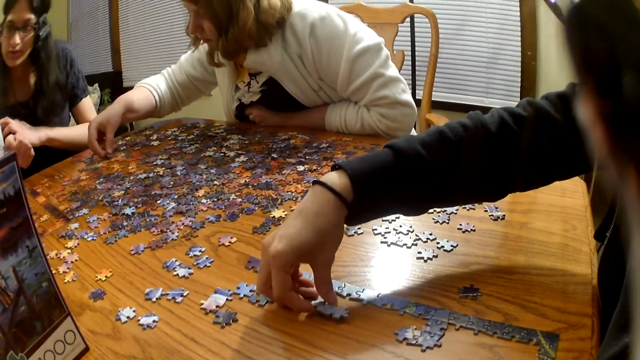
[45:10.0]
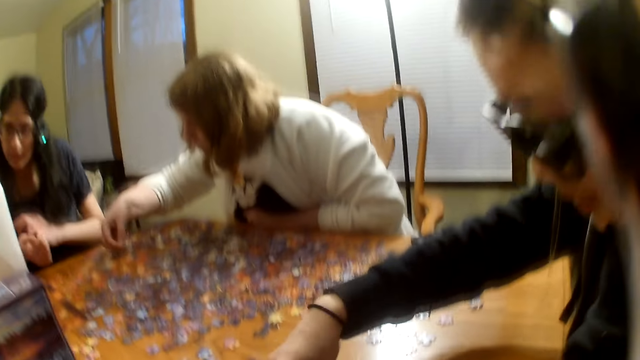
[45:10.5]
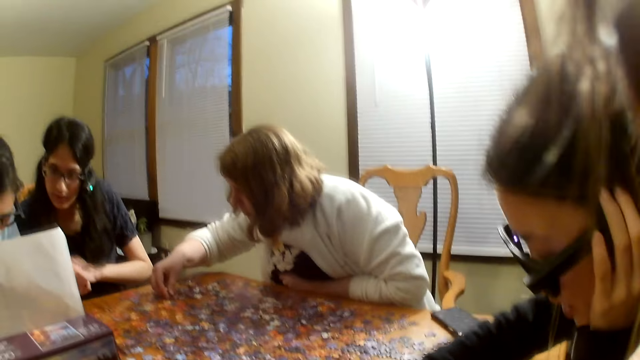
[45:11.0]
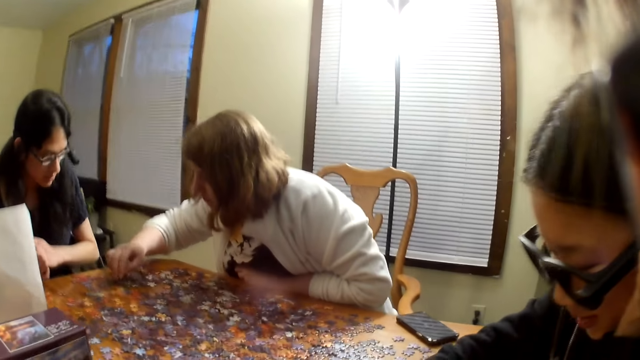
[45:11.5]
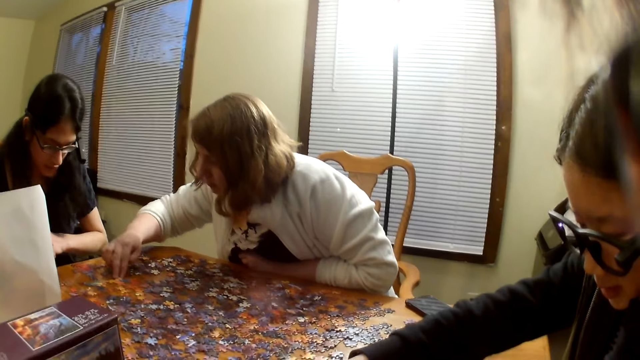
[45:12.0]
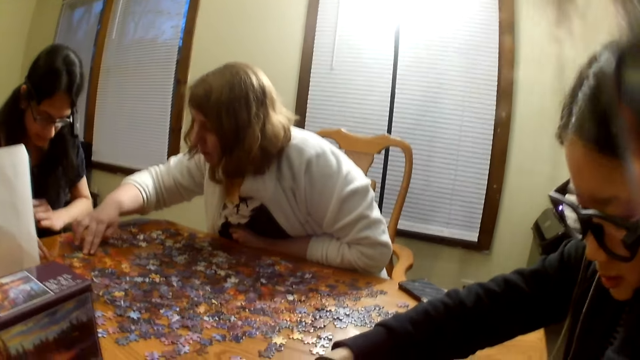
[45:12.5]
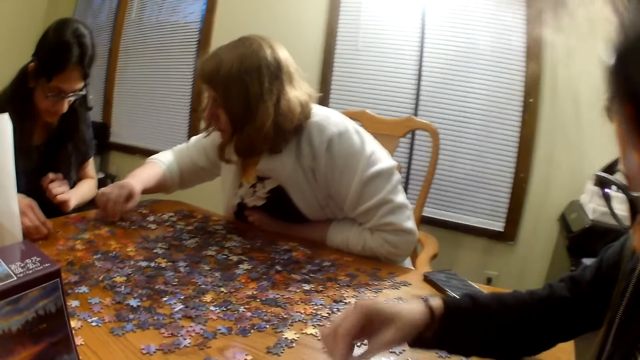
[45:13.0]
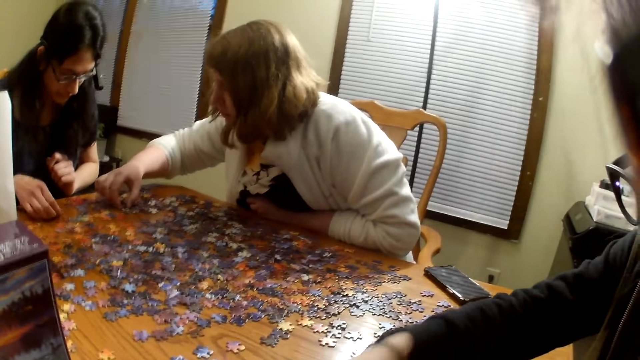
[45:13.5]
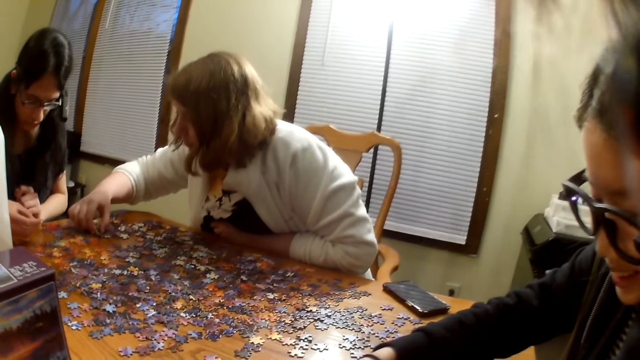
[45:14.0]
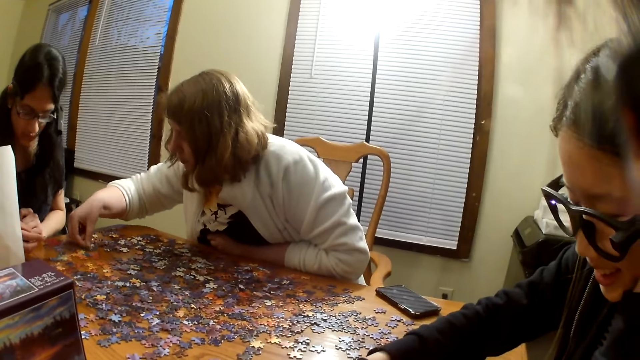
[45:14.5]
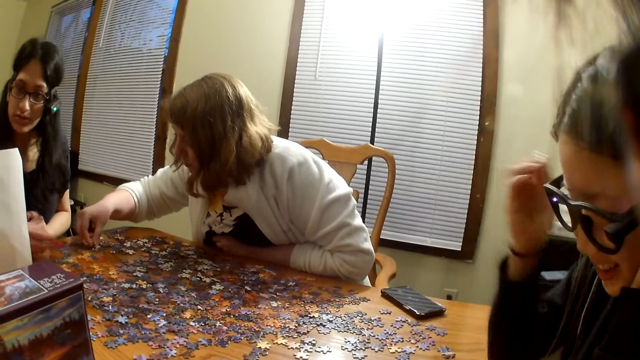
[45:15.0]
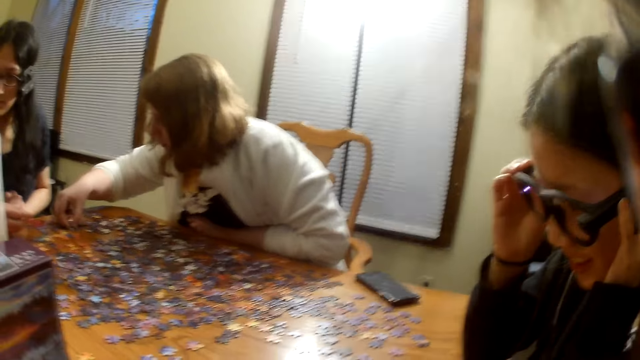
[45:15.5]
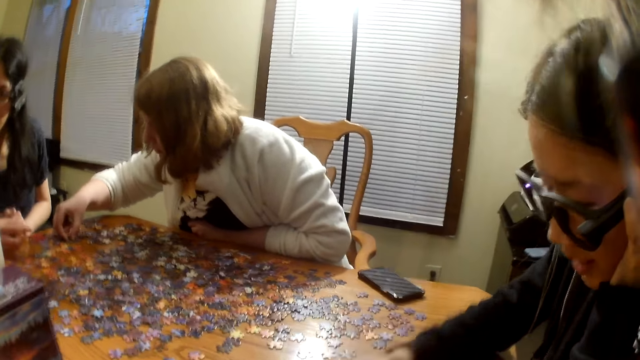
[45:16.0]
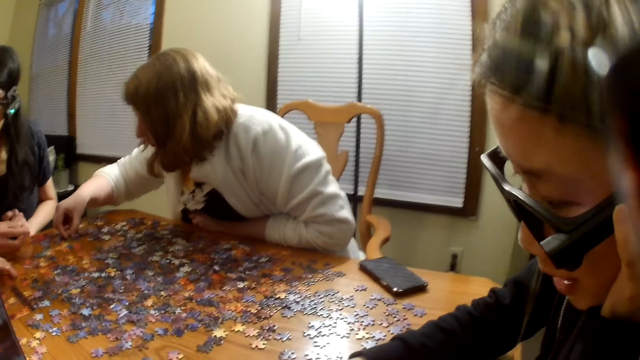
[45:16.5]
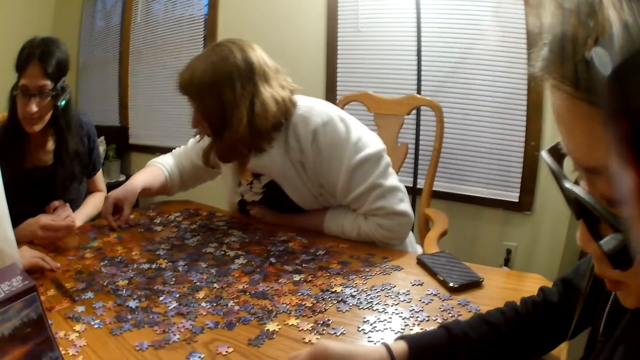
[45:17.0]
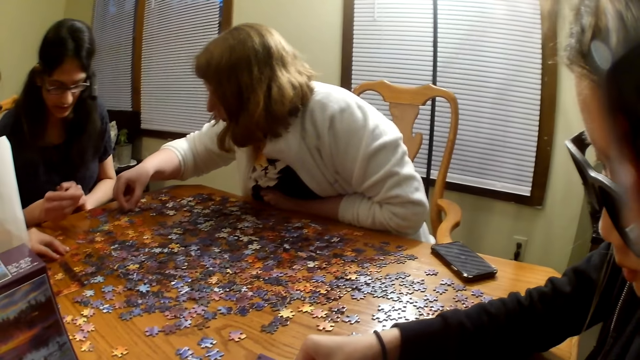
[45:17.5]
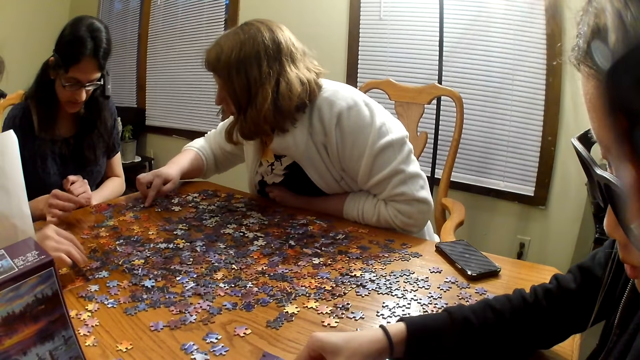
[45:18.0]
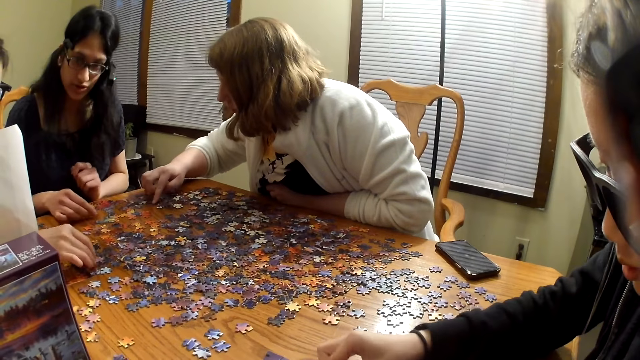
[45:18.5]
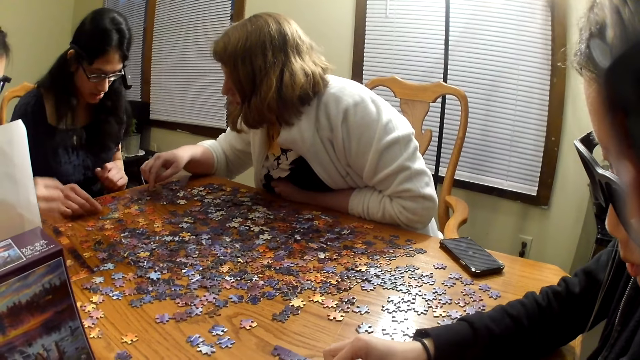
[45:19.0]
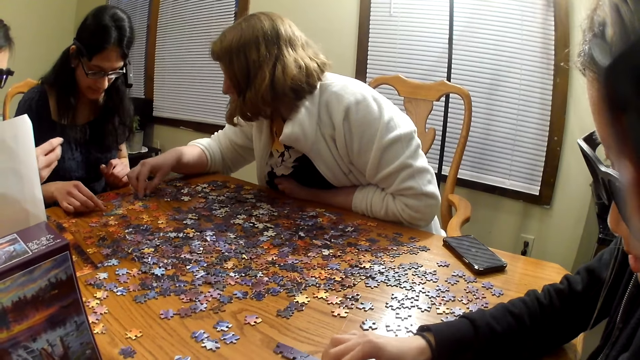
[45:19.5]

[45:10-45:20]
A woman picks a piece from the table, speaks and moves the piece on the table. Another woman speaks.

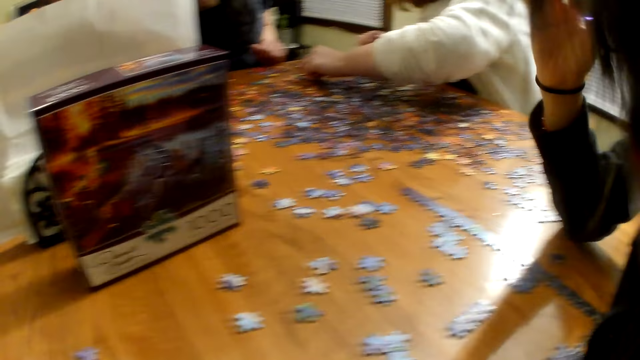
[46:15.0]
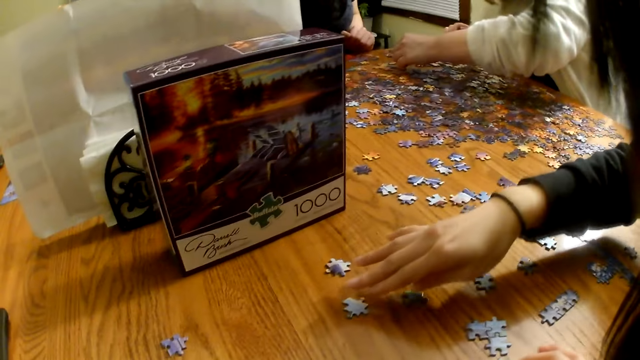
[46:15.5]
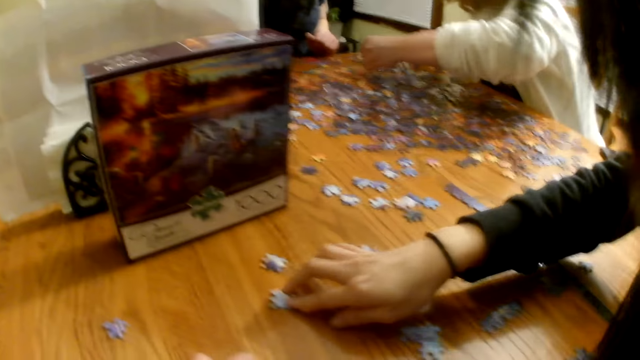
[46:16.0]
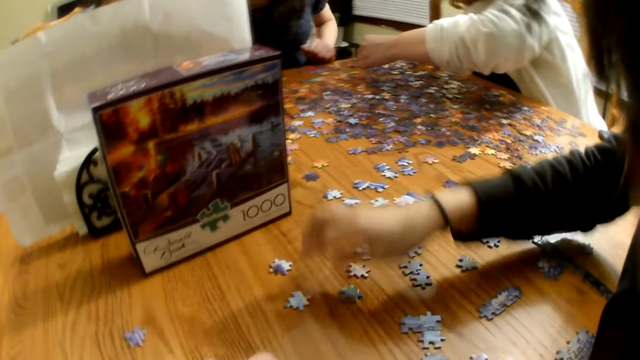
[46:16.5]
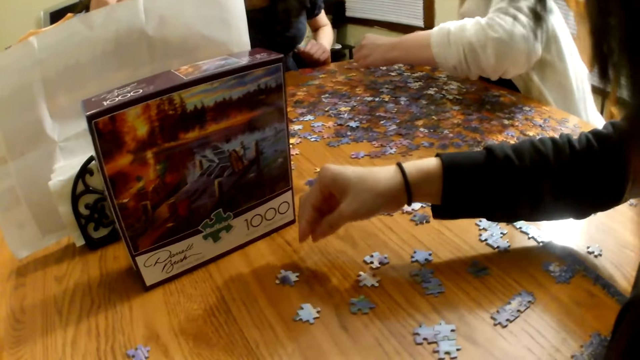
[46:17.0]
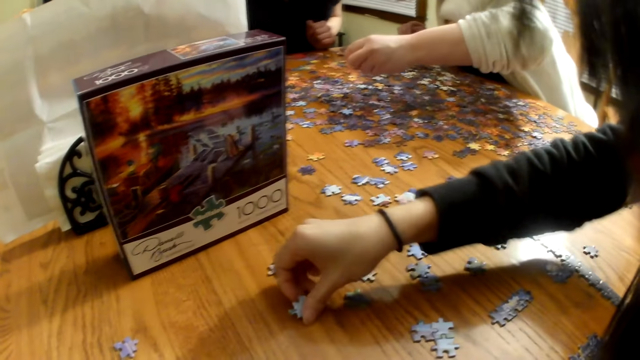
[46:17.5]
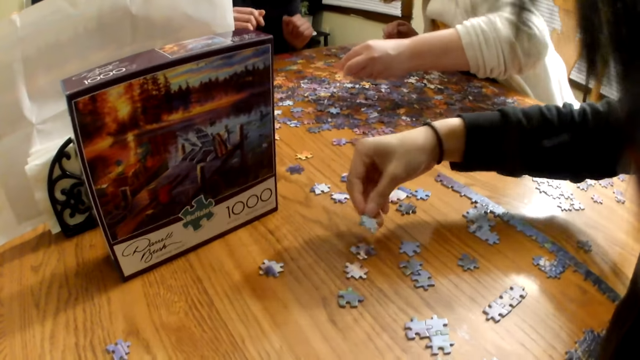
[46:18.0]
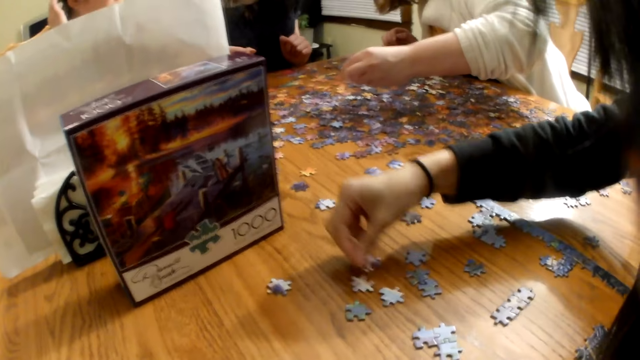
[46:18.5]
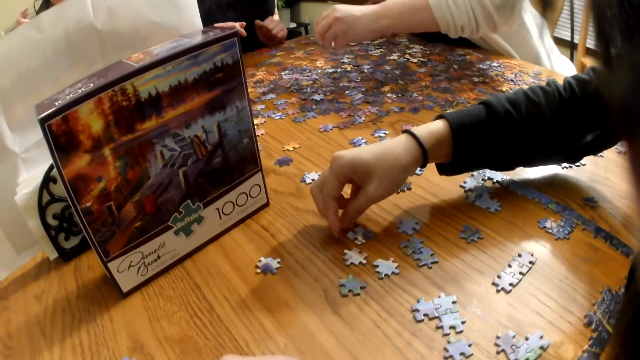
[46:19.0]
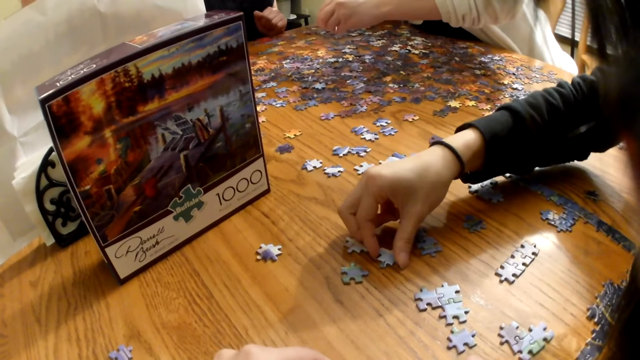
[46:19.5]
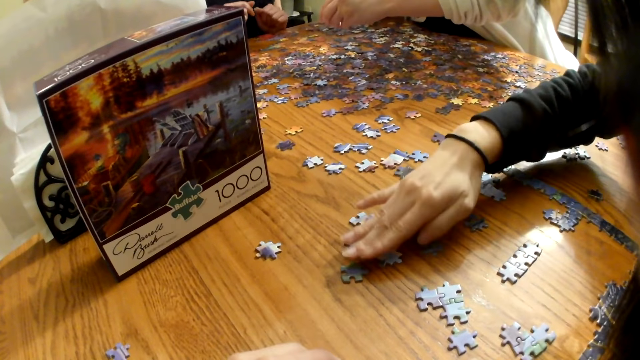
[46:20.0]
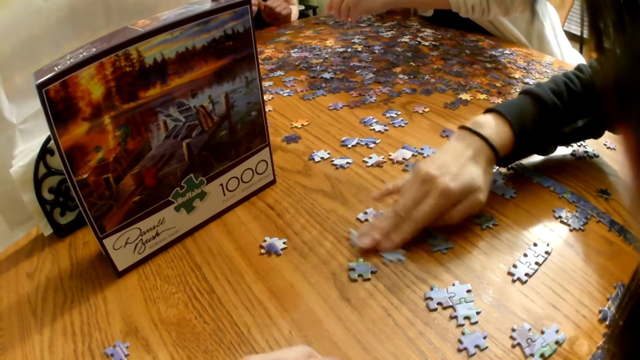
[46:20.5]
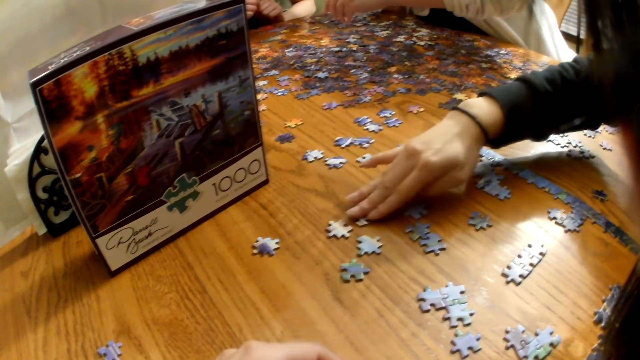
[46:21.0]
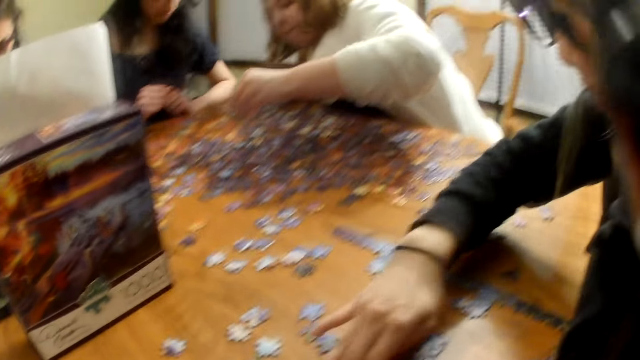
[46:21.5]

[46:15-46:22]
A female arranges the board game materials.

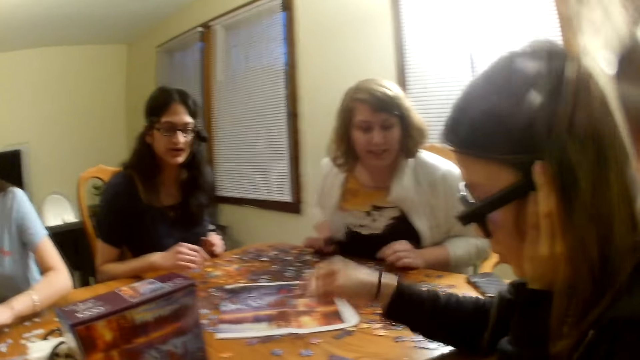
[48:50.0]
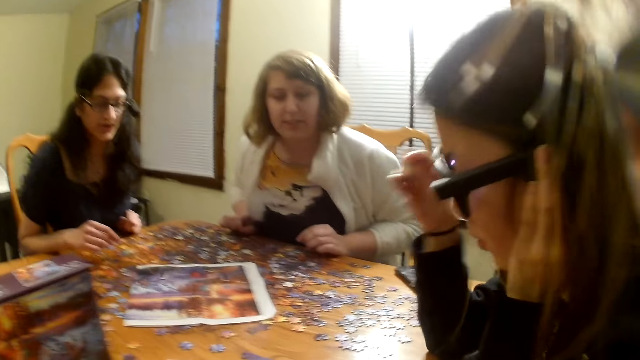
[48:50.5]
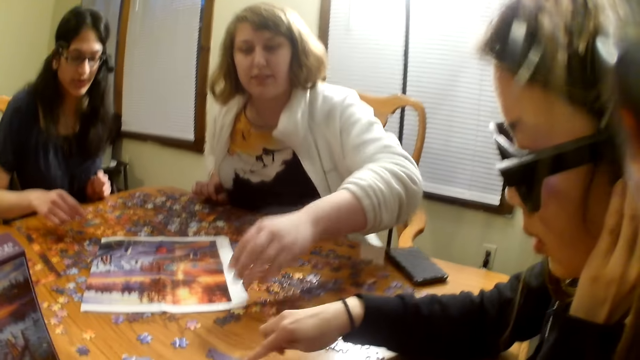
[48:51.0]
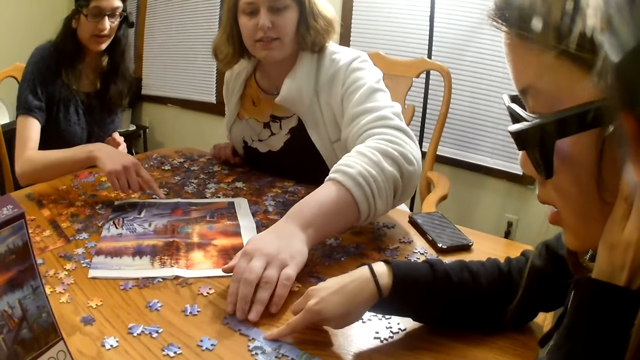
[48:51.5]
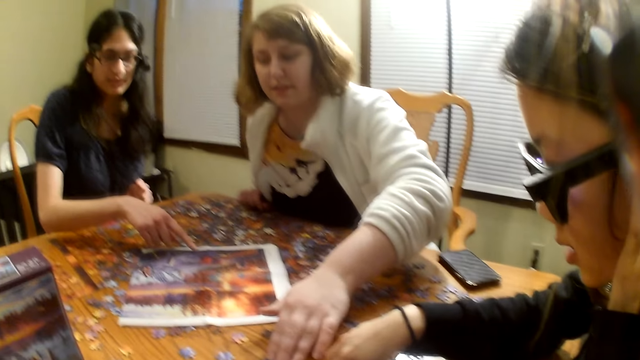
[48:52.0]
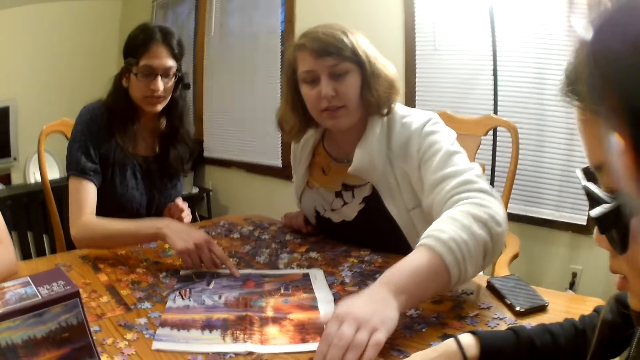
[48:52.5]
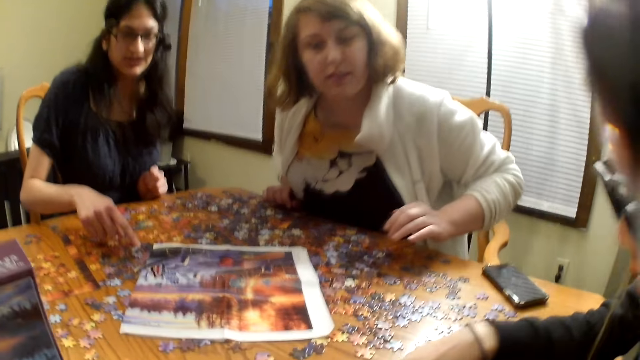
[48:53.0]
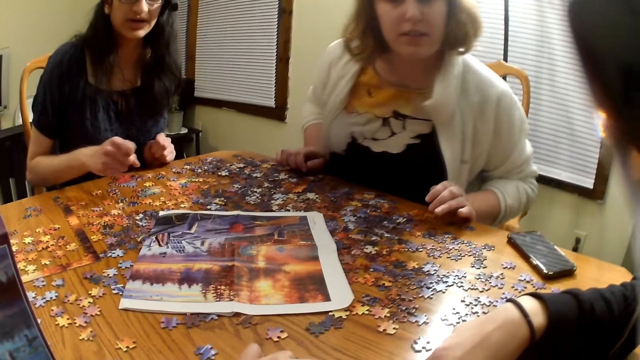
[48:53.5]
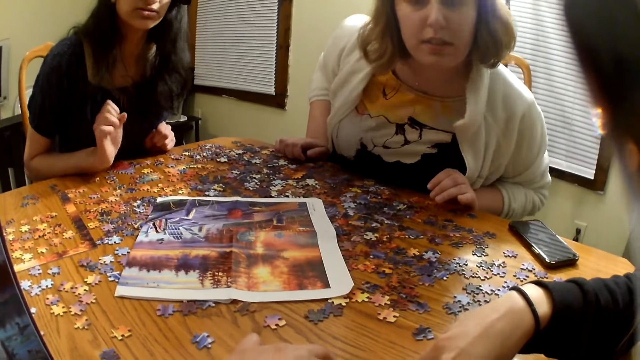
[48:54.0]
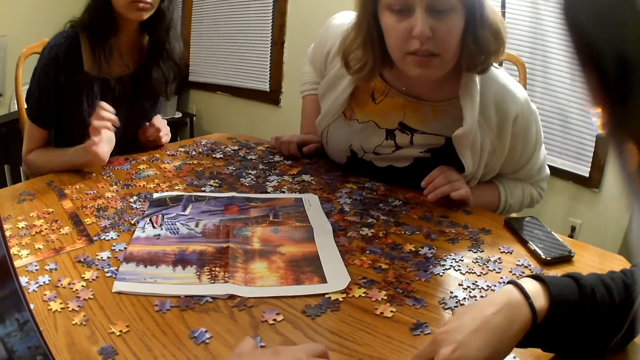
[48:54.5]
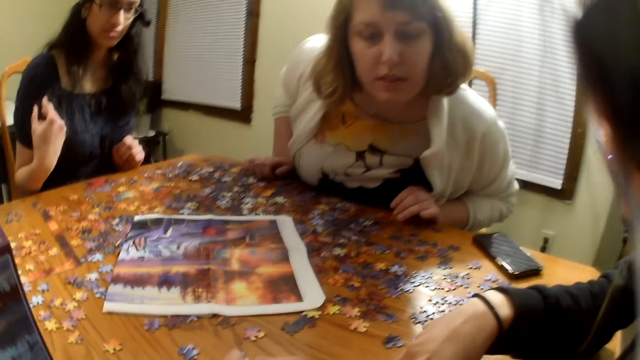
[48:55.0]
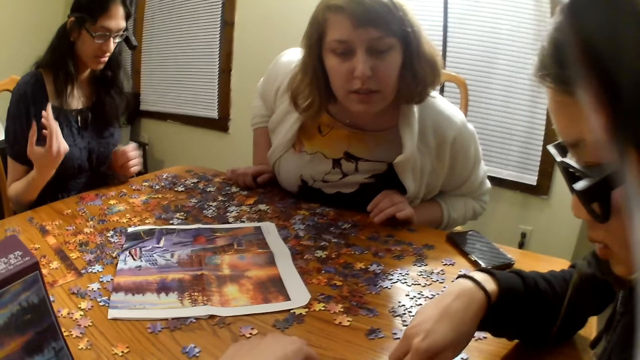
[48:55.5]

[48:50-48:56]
A female picks the board game material from the table.
